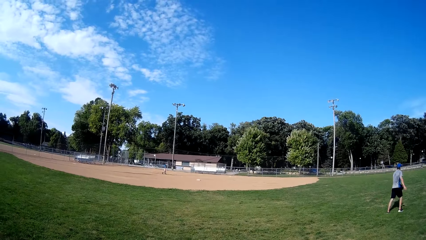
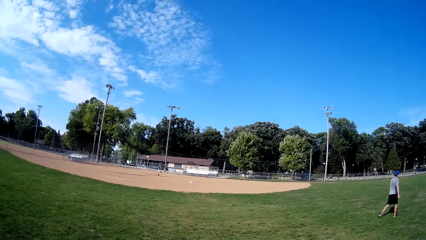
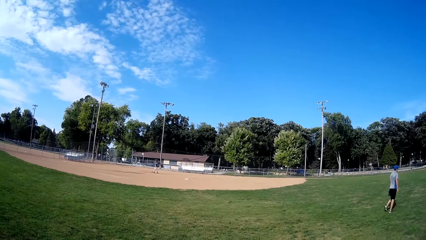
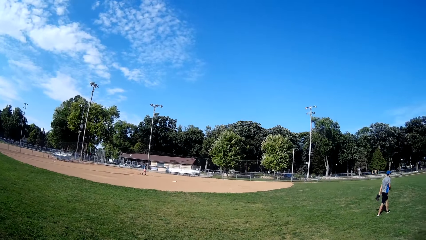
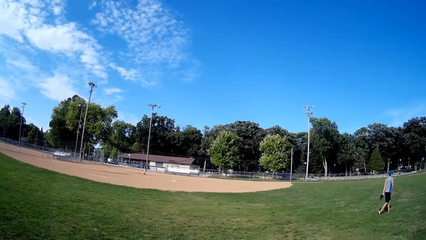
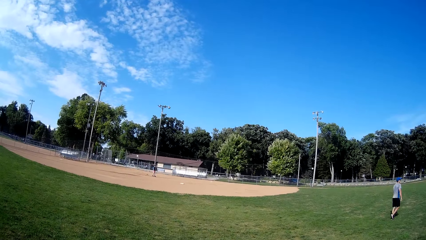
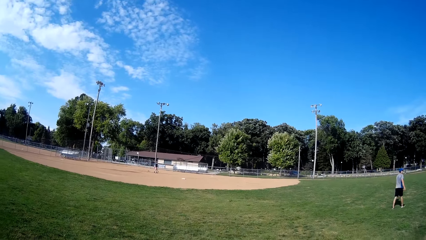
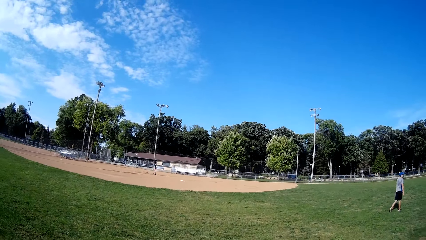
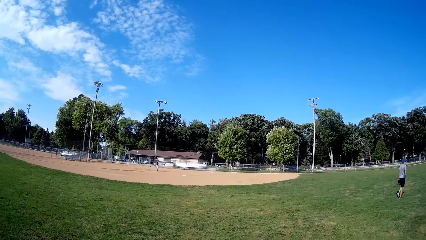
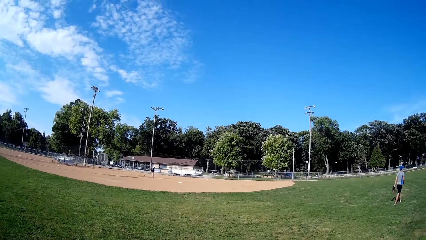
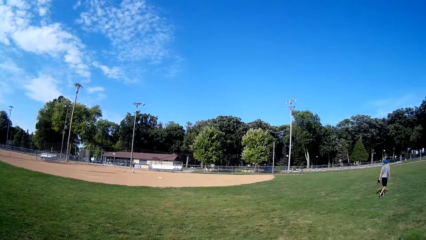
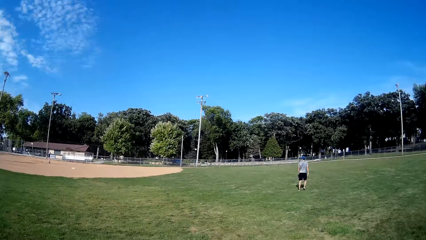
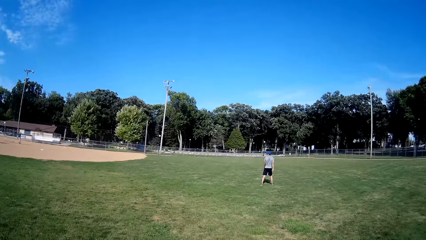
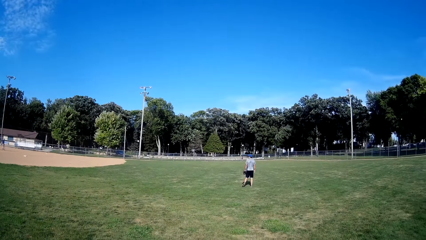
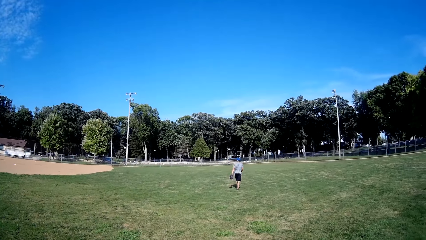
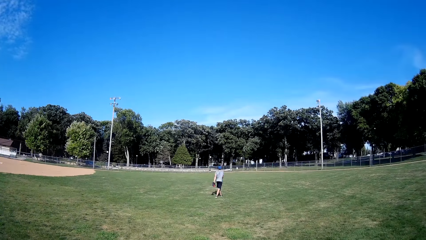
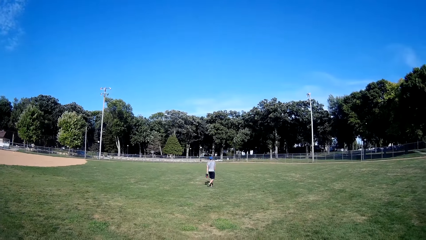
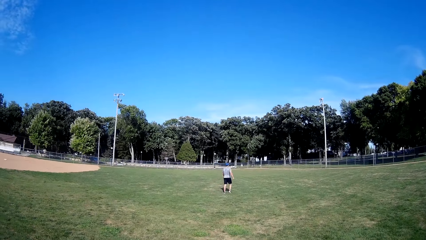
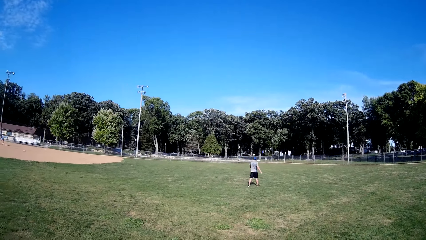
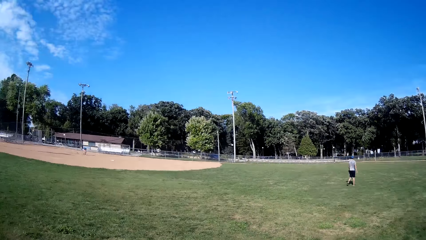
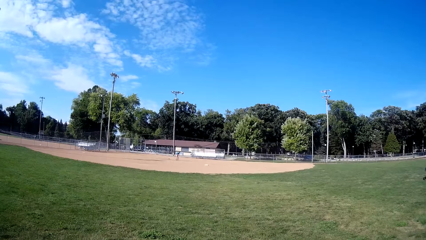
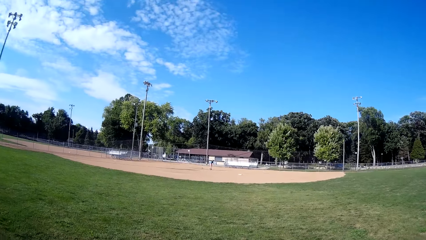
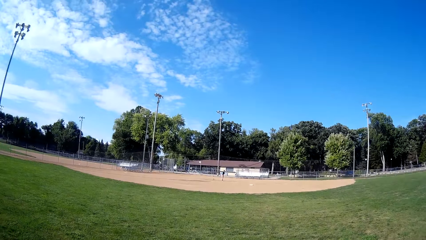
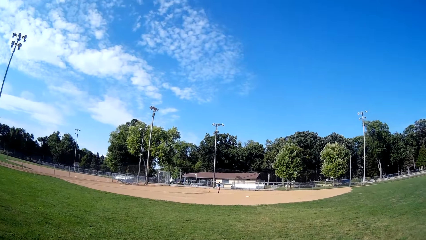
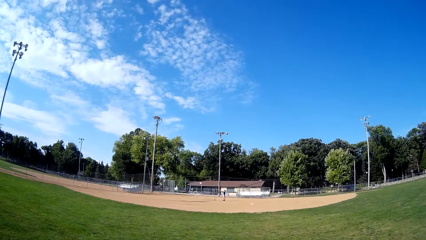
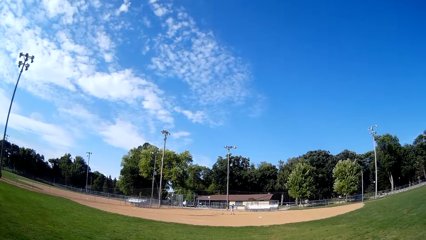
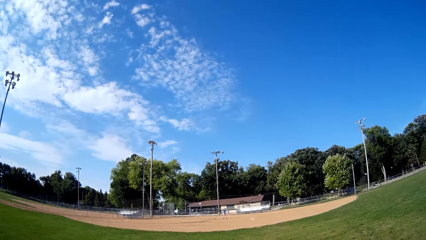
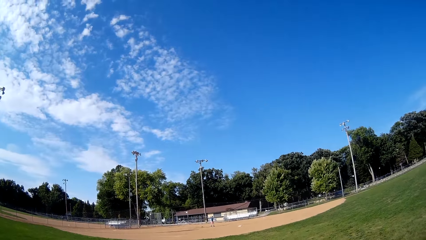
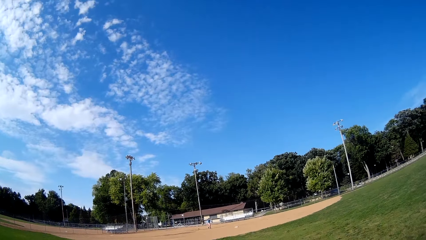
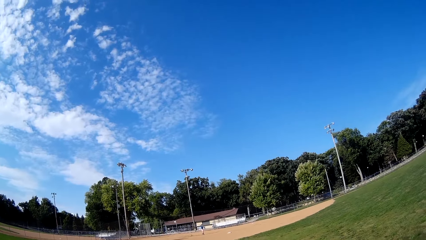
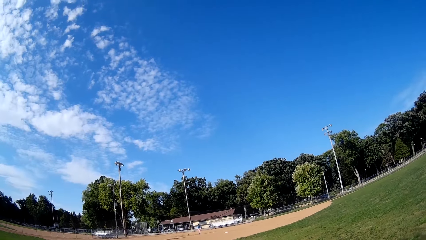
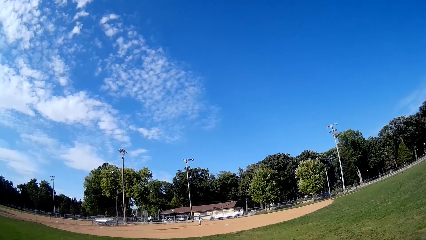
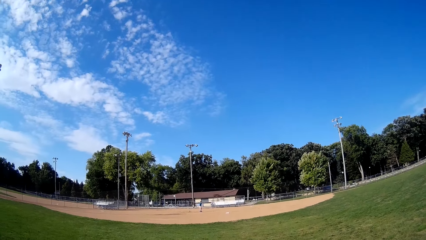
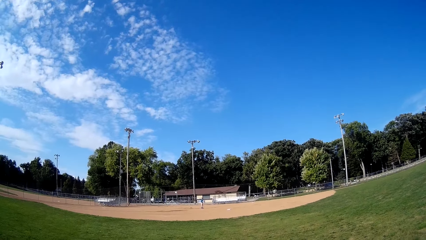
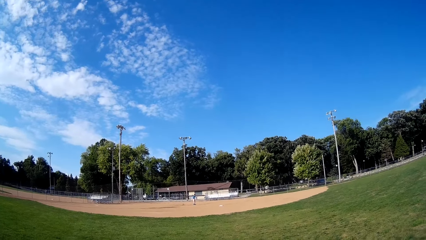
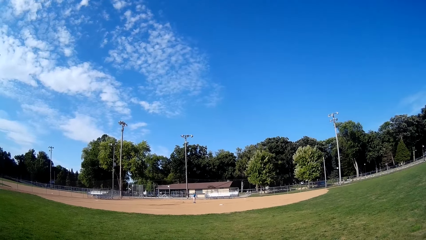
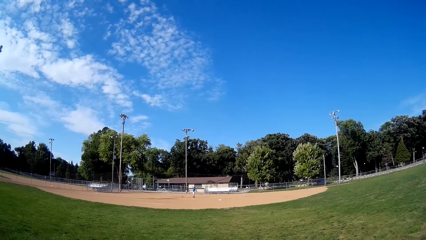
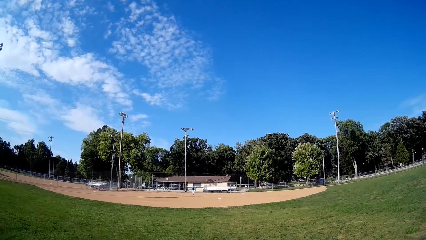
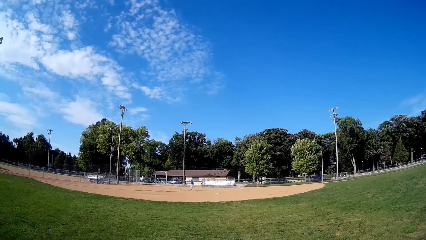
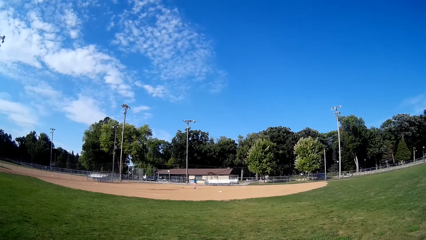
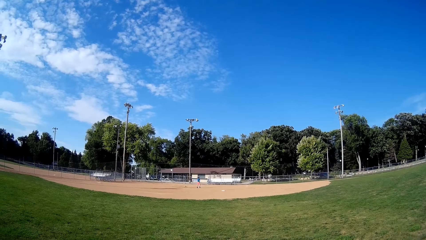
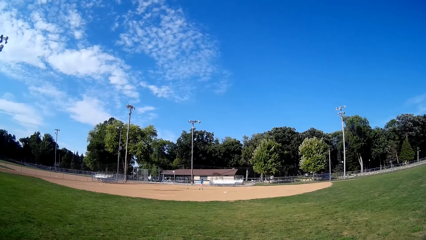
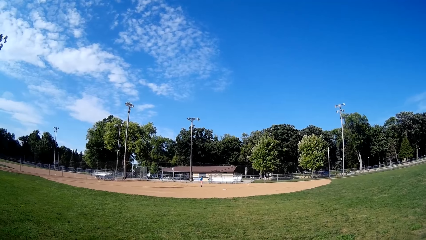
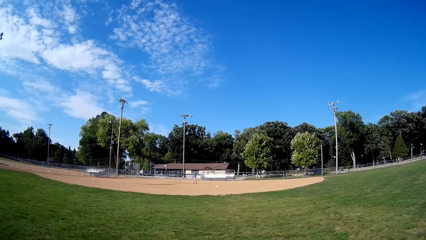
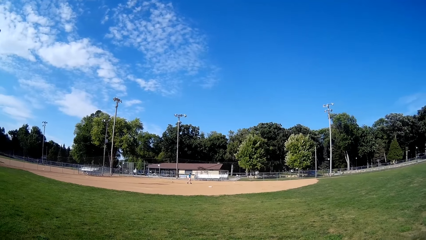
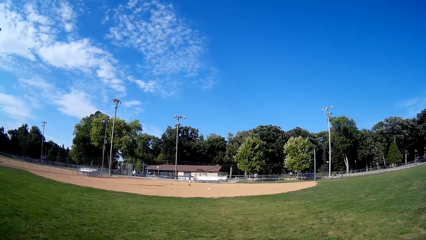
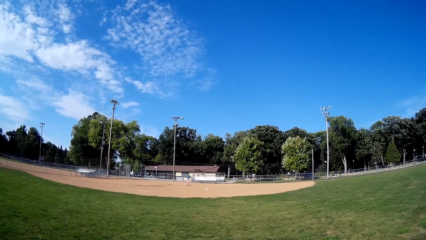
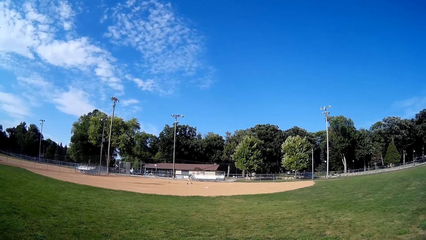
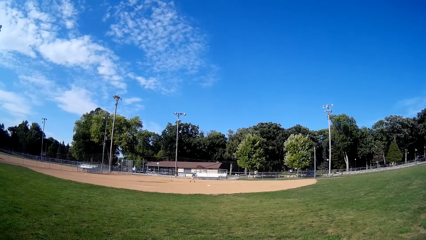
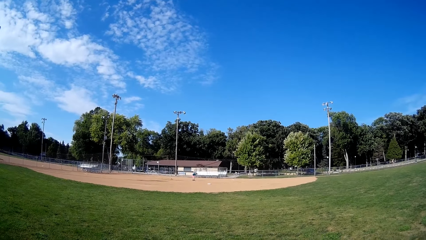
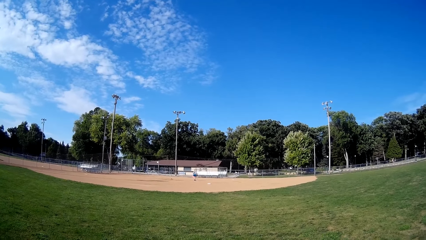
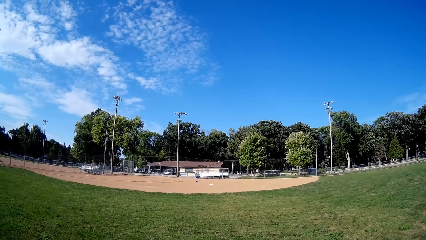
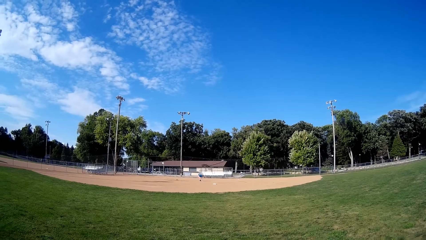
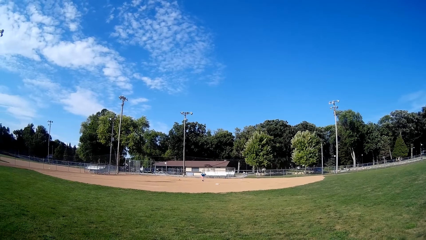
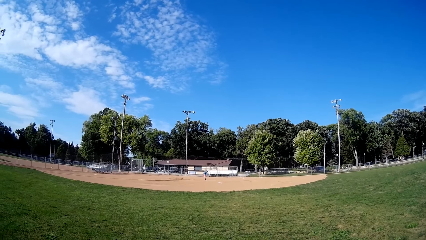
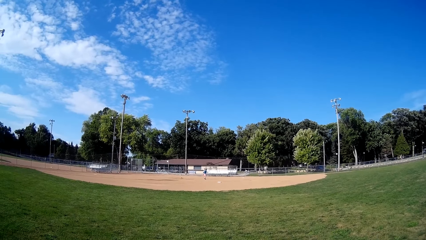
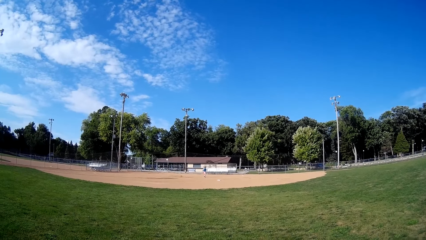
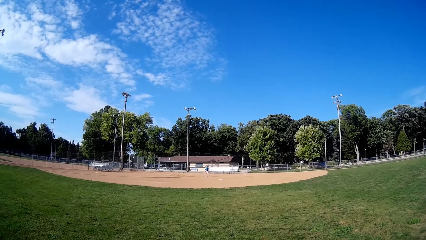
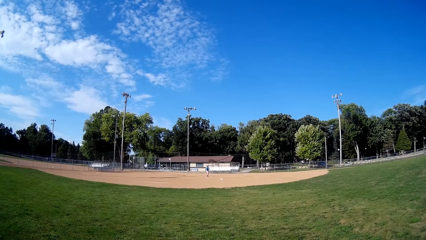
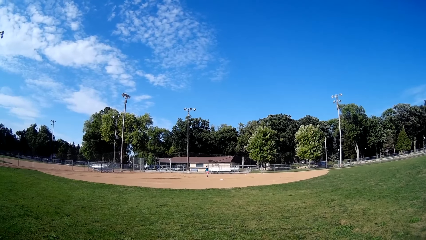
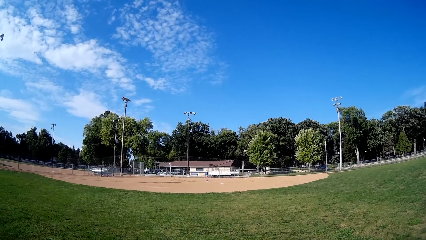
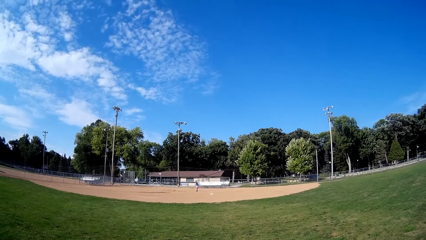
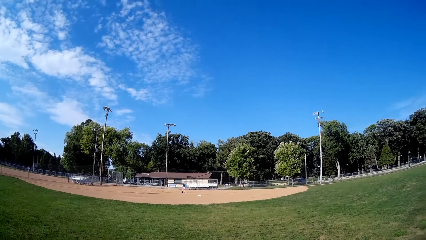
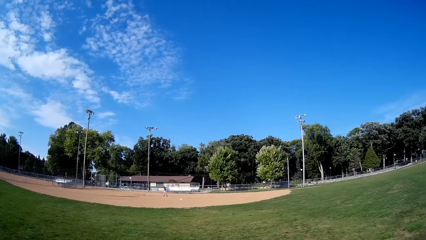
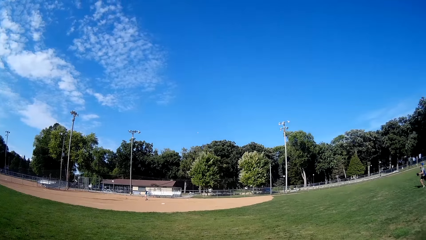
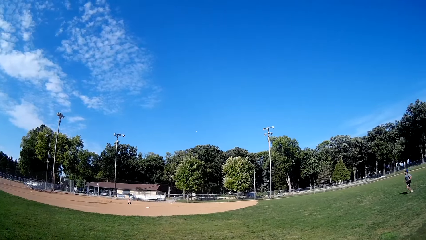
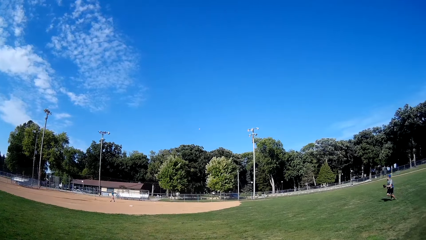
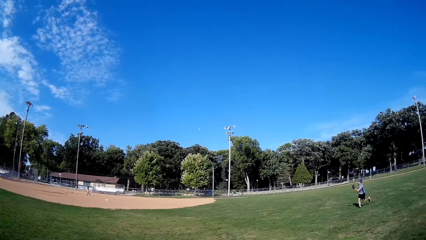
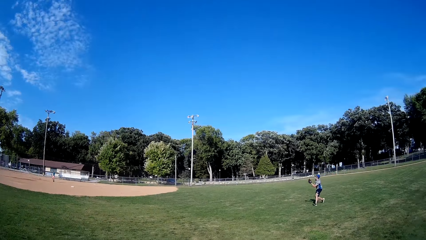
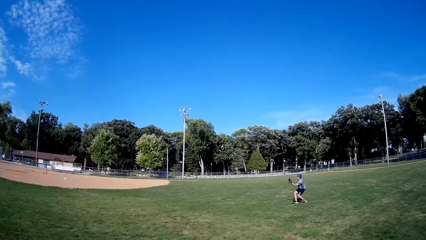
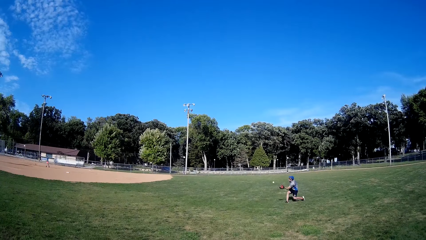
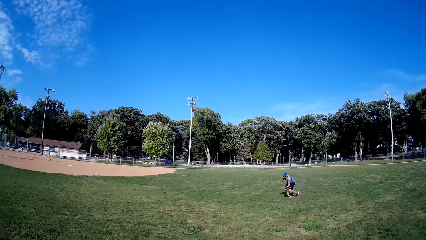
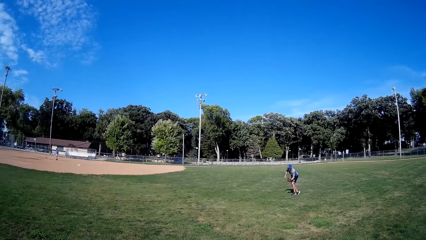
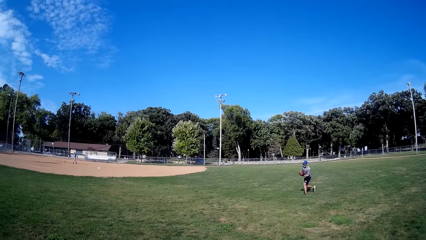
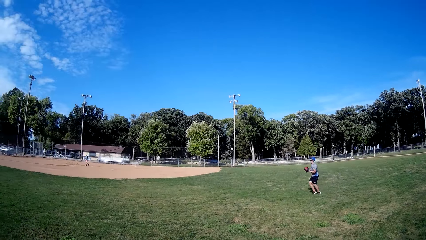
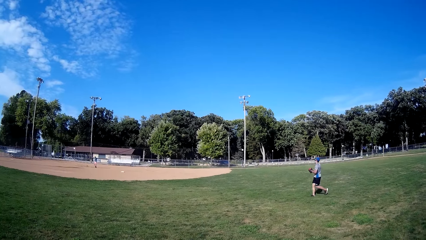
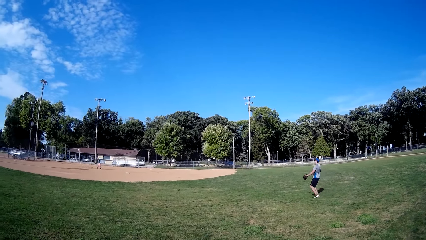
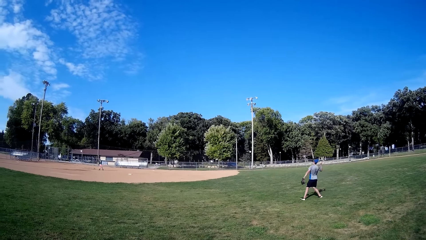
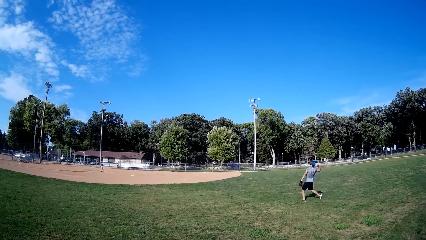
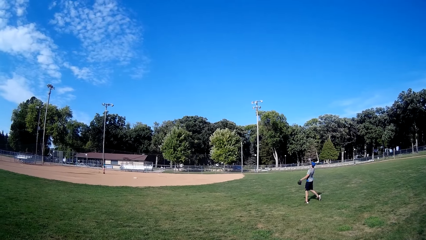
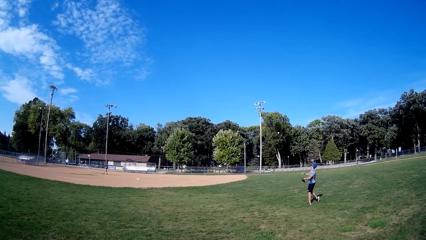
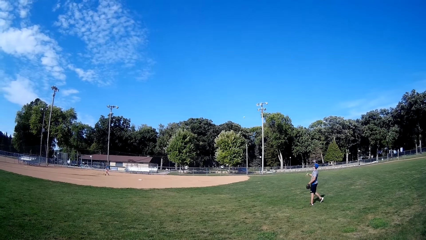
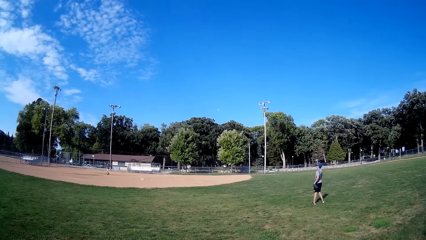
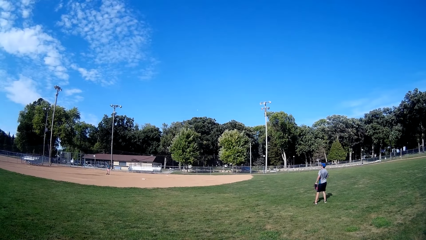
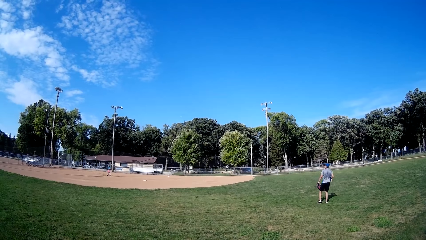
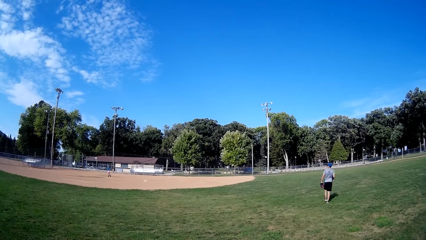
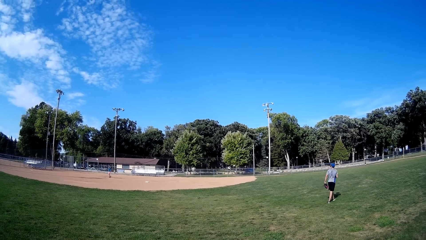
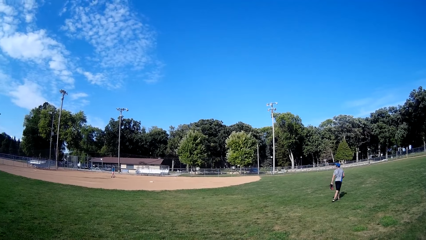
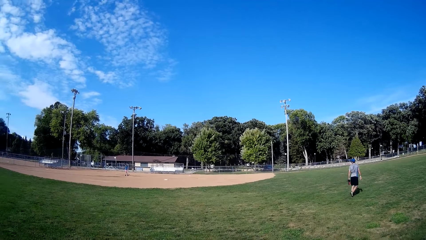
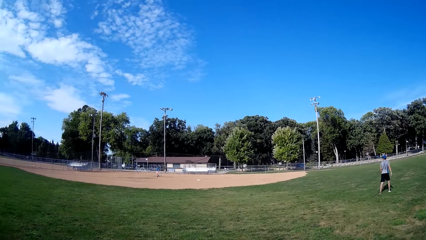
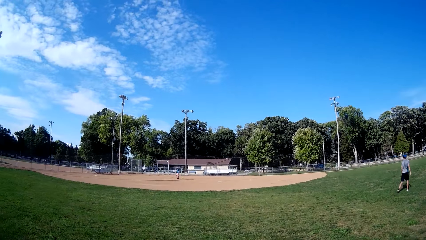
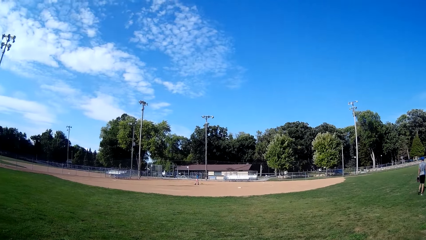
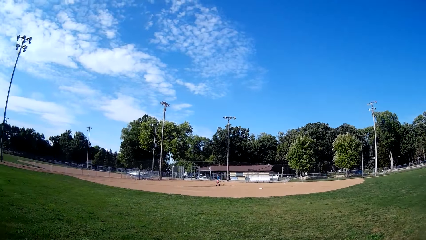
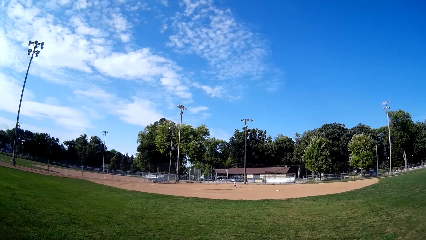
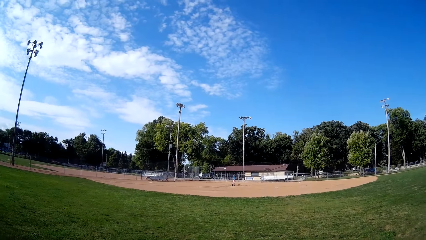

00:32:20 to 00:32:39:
A man walks towards the ball. The man picks up the ball. The man throws the ball towards another man. The other man catches the ball. The other man throws the ball towards the first man.
